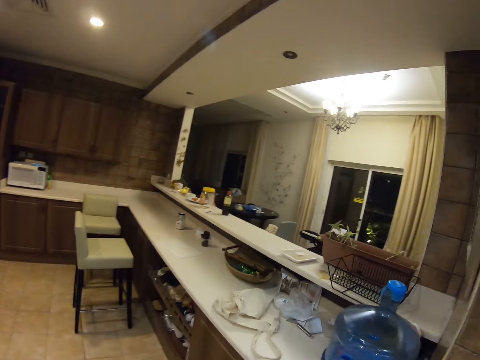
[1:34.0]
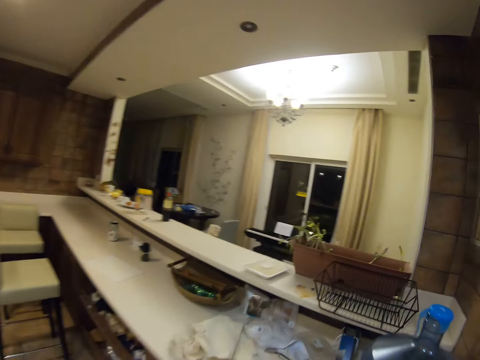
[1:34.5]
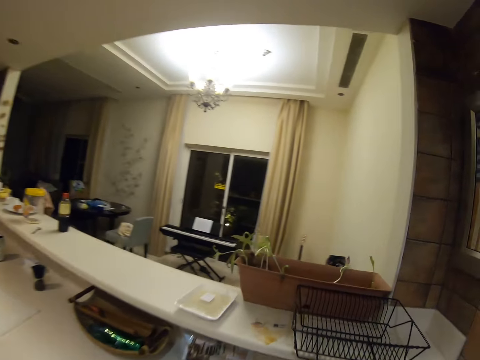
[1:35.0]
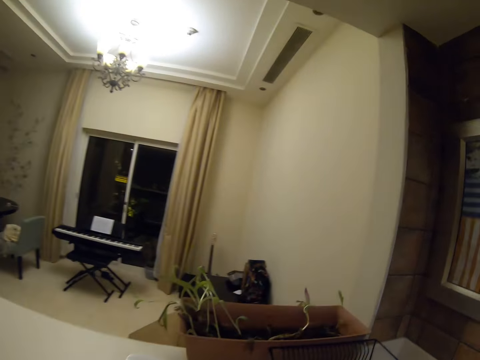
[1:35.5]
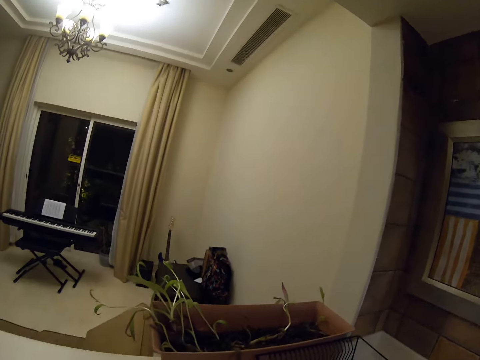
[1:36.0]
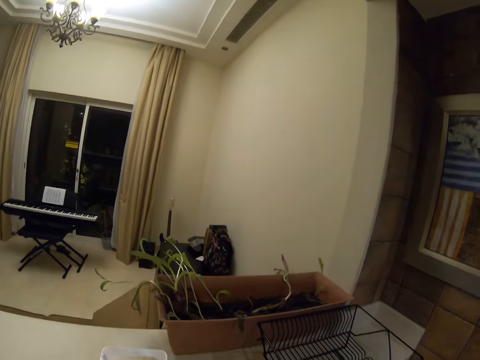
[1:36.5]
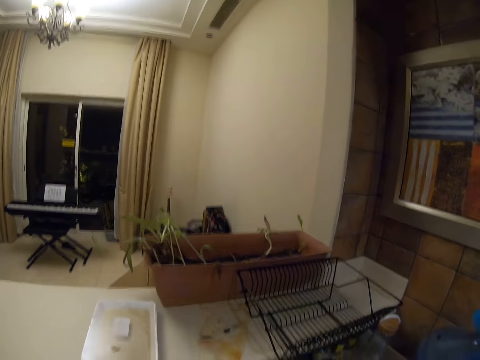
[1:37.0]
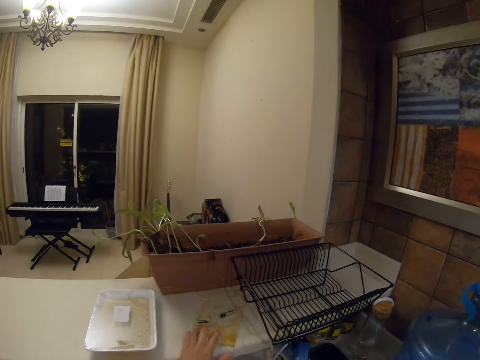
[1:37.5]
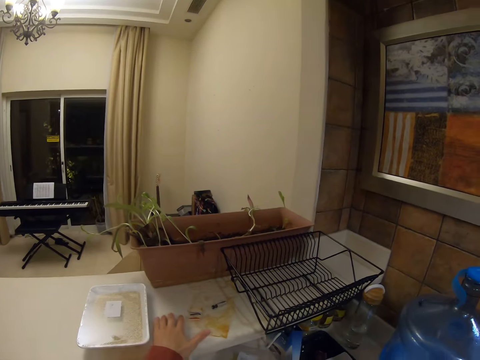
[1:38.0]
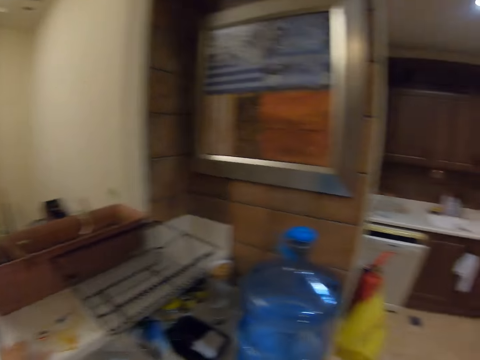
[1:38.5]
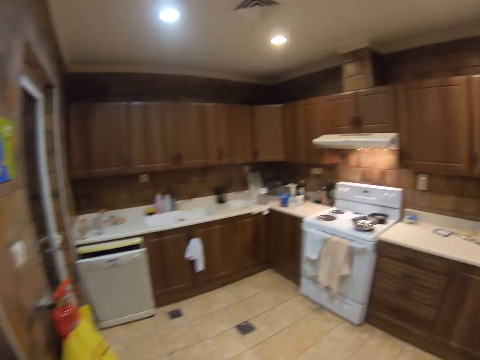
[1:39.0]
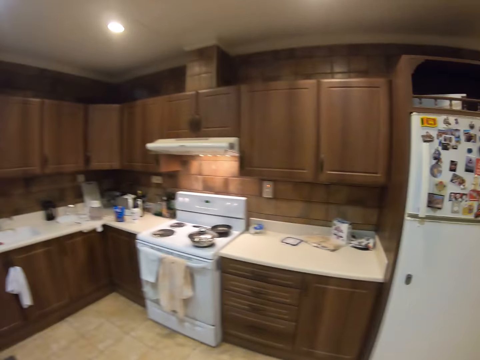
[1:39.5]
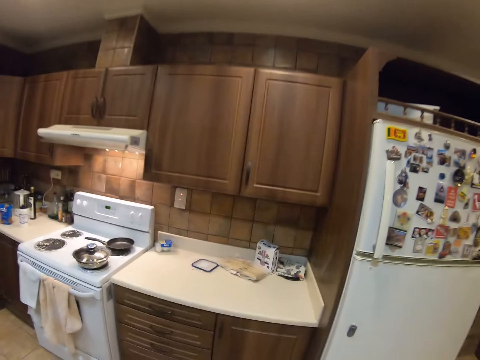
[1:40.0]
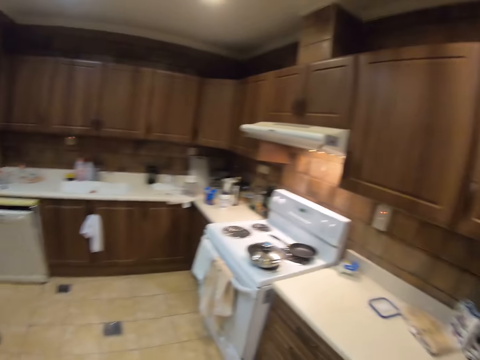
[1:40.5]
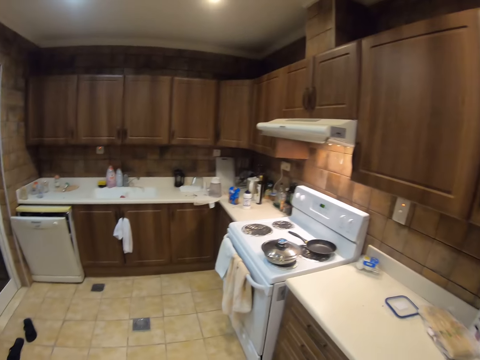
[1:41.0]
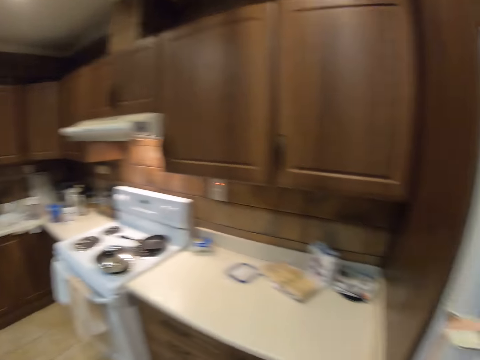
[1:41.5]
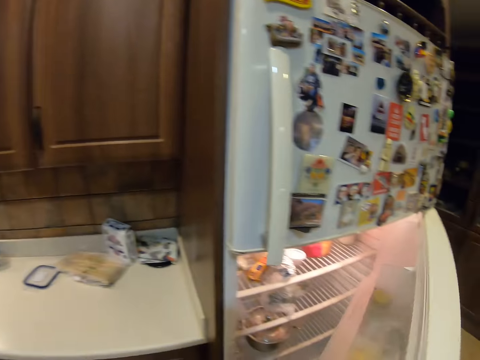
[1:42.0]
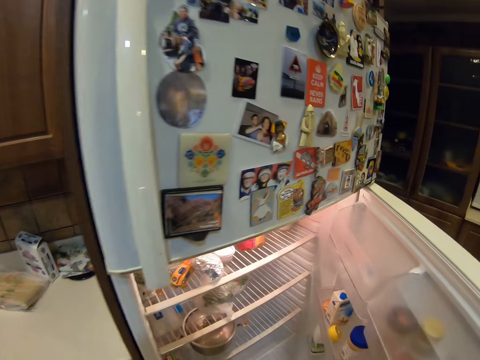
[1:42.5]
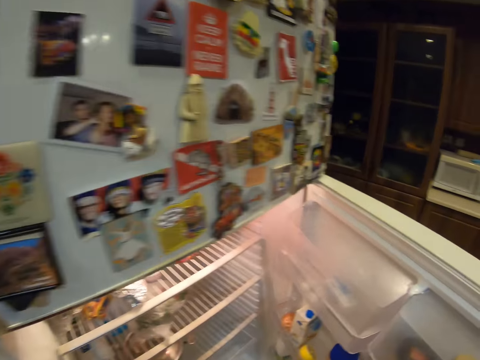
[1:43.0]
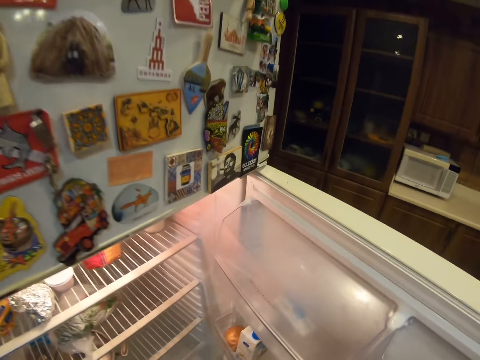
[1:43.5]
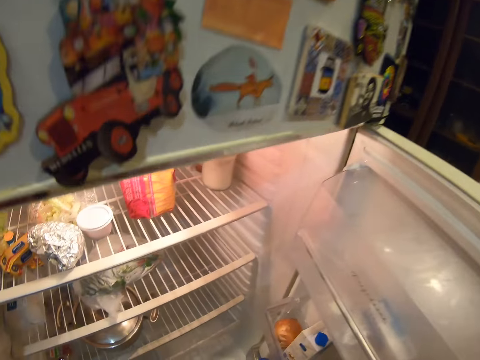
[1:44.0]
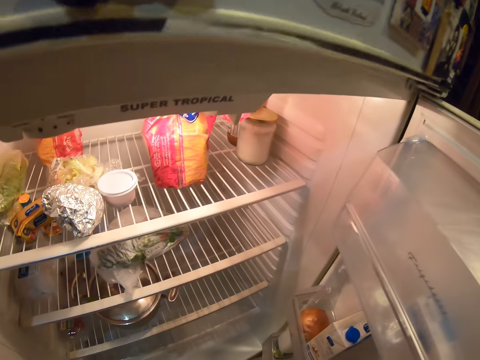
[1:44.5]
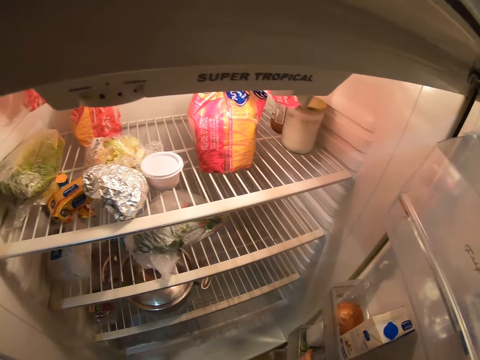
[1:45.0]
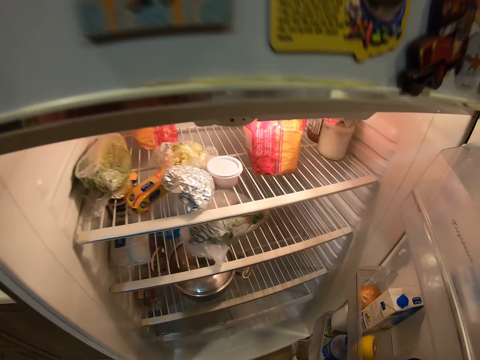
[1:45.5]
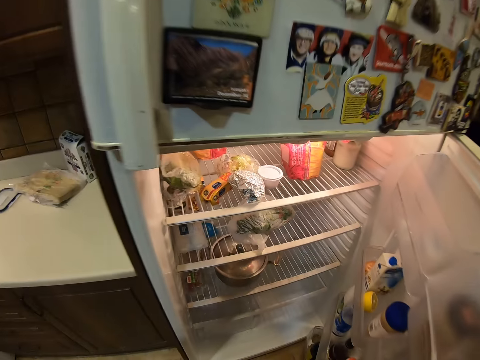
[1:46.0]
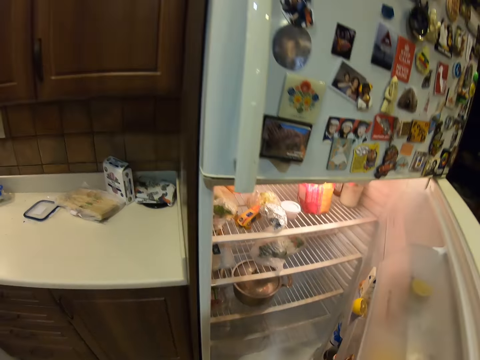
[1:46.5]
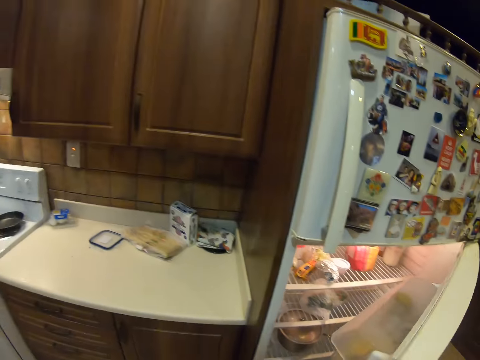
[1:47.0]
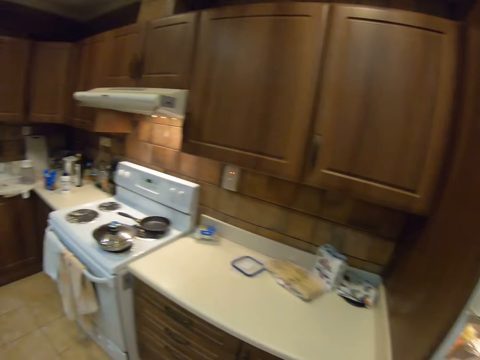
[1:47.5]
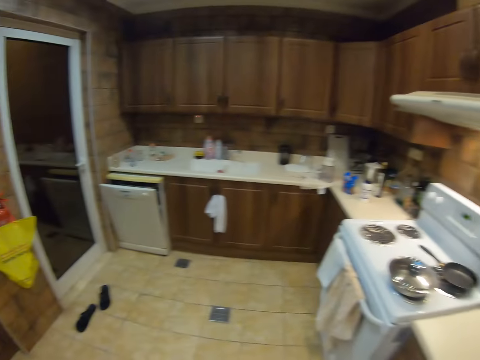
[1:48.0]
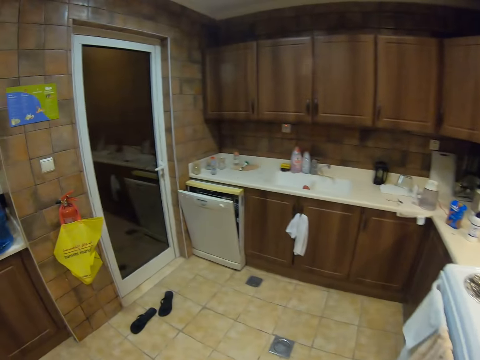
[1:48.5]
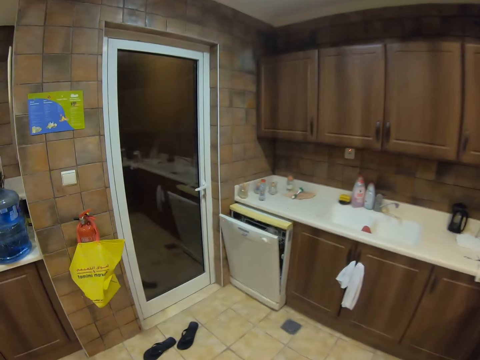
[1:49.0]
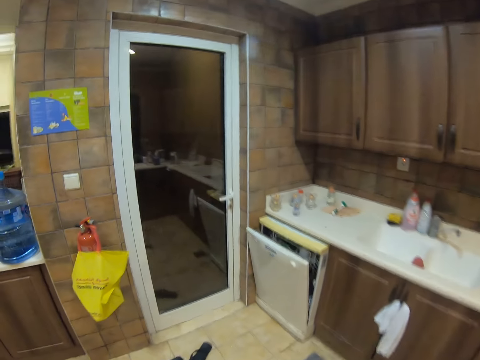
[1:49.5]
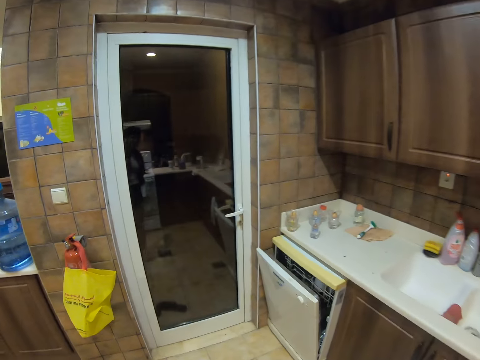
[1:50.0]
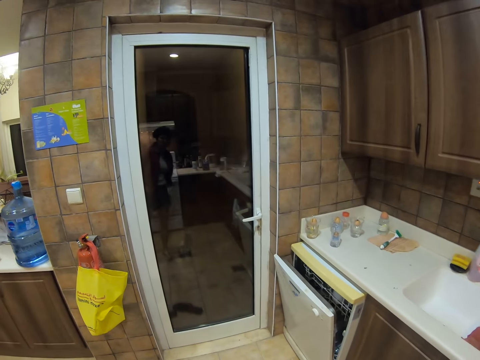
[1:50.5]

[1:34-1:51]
The camera wearer looks around. They walk around the kitchen. They open the fridge. They close the fridge.

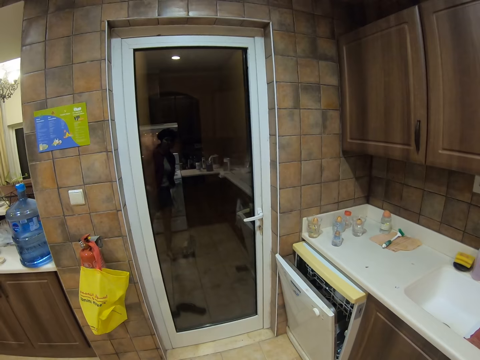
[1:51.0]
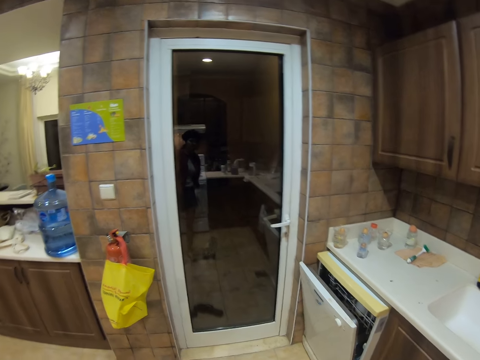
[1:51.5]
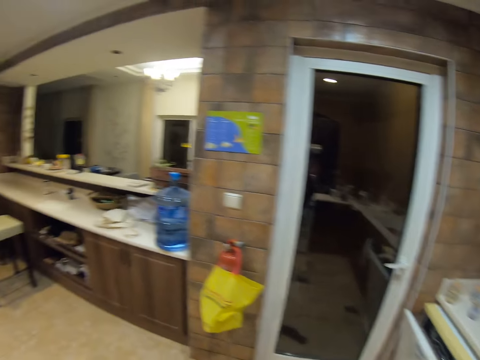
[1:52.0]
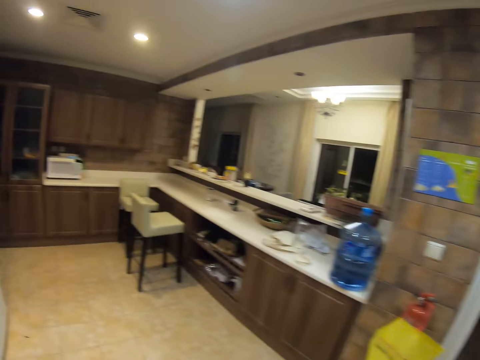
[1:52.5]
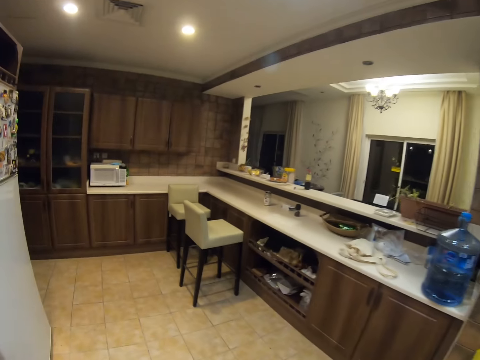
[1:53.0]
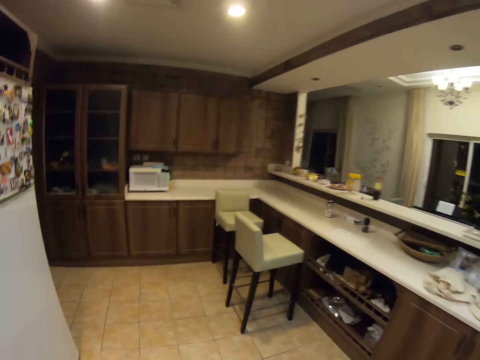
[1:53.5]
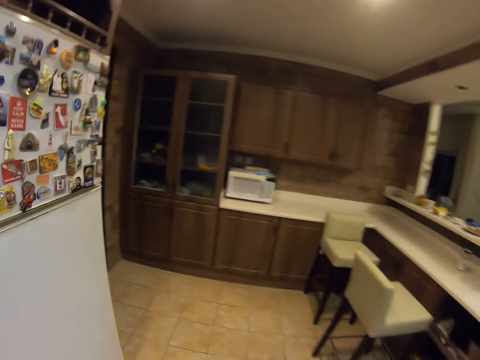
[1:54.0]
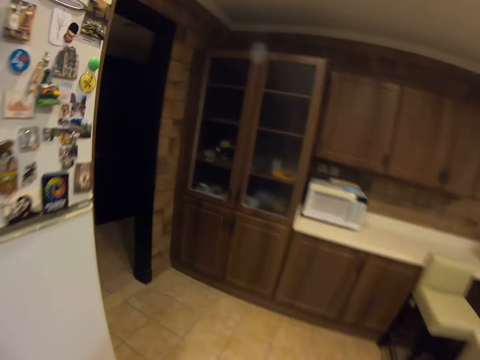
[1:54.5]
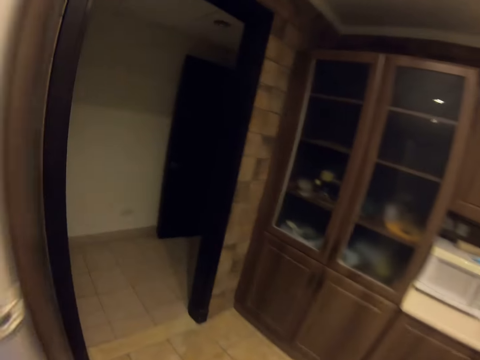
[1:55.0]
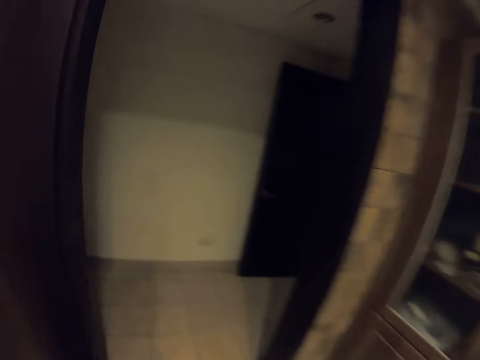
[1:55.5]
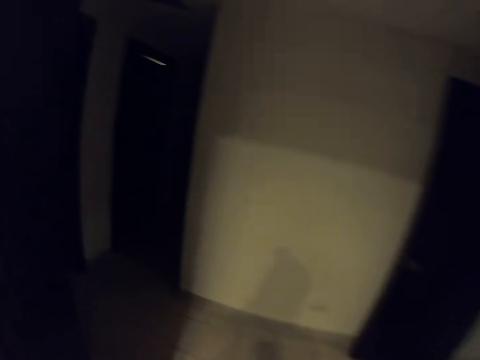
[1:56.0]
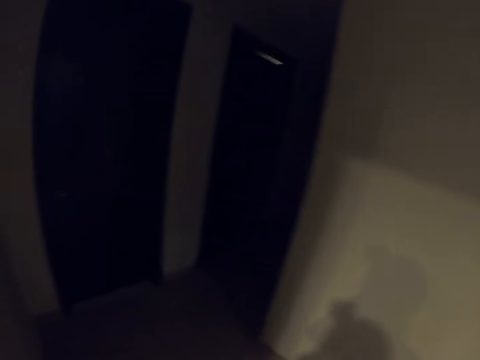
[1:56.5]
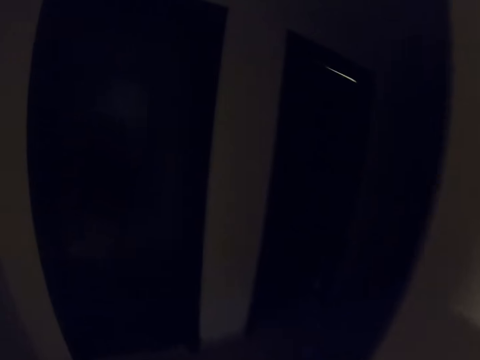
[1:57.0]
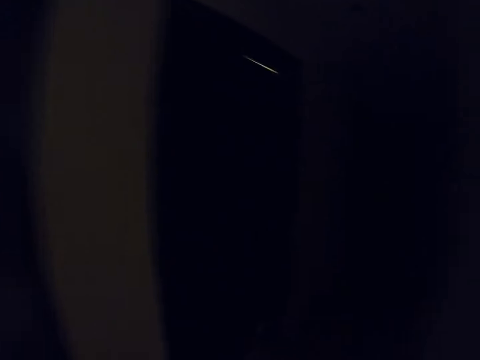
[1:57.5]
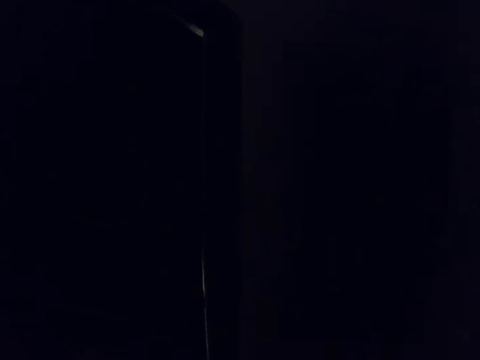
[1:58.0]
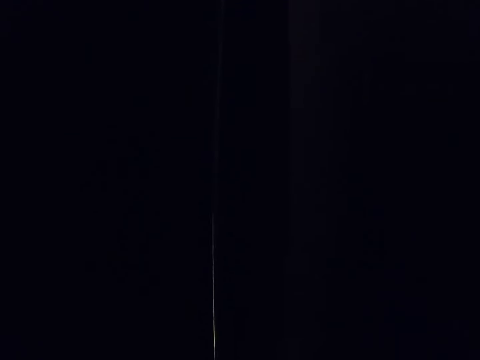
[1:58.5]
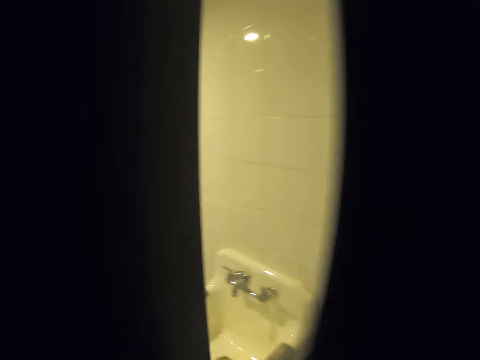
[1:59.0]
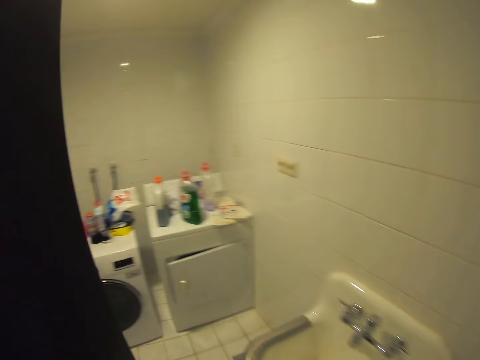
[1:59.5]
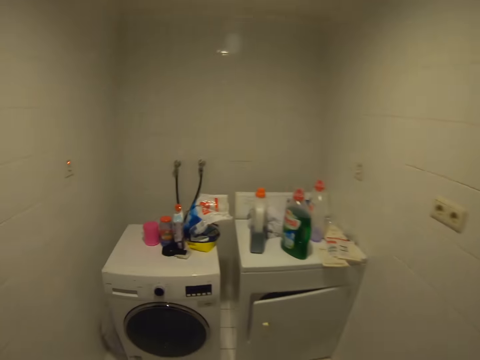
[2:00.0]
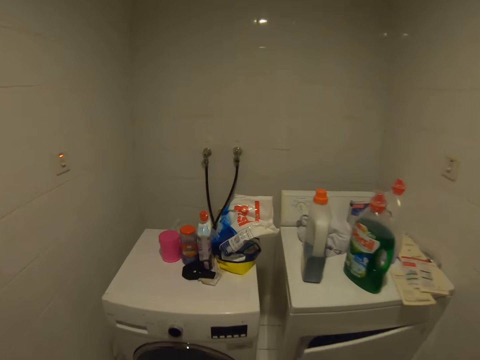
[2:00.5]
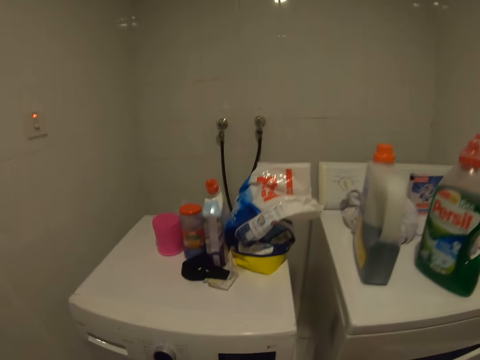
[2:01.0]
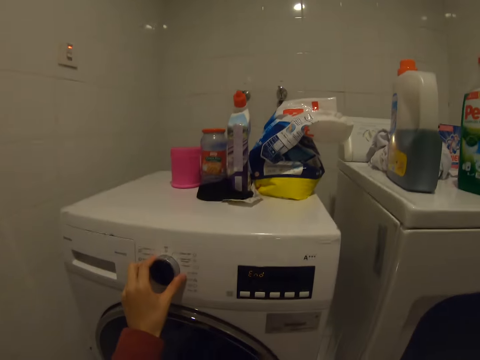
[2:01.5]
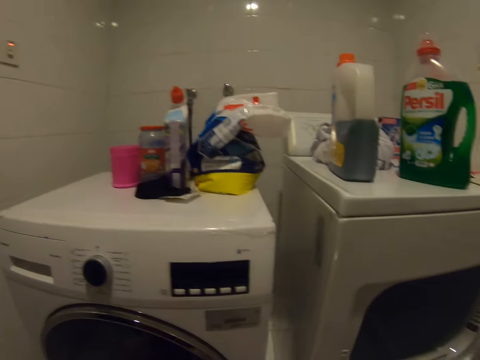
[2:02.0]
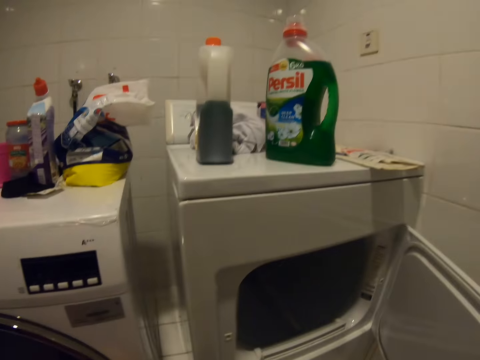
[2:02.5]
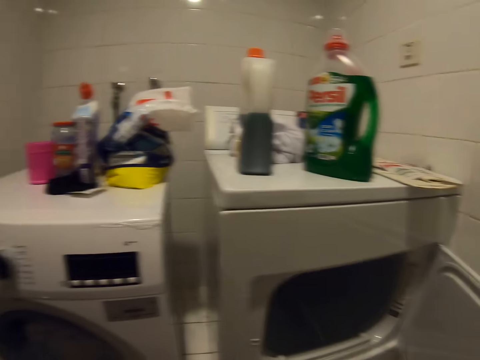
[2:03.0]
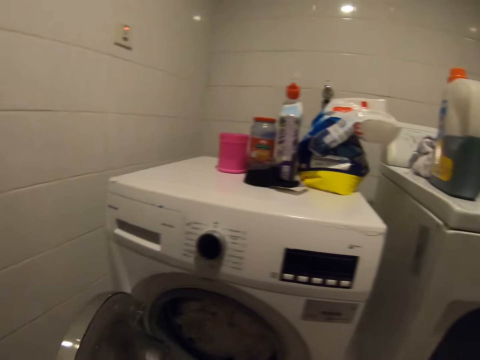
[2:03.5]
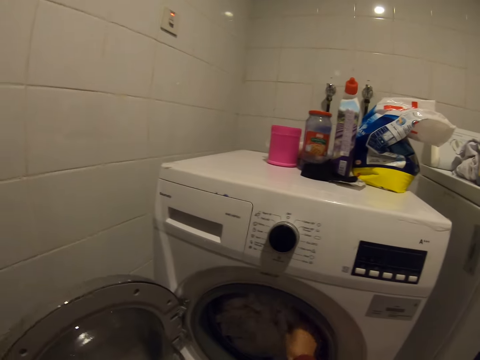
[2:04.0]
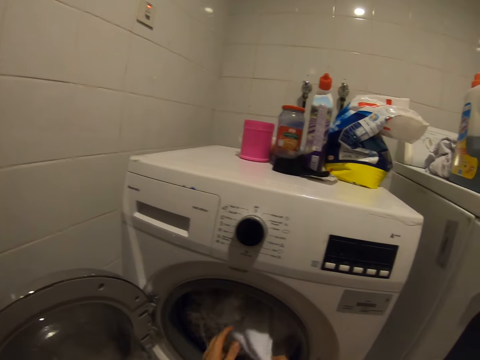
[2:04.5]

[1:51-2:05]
The camera wearer looks around. They open the door. They open the washing machine.
